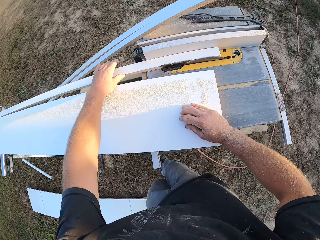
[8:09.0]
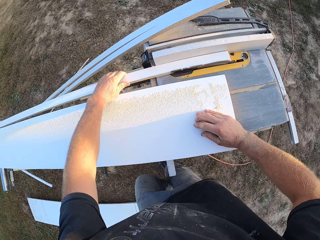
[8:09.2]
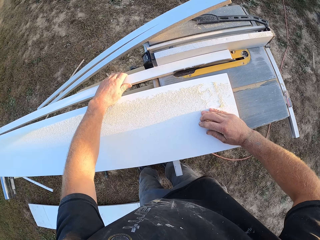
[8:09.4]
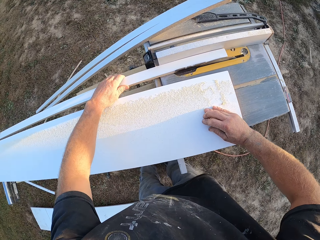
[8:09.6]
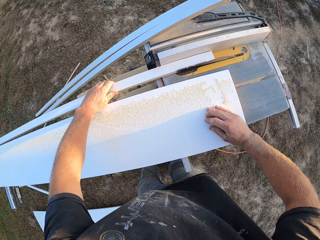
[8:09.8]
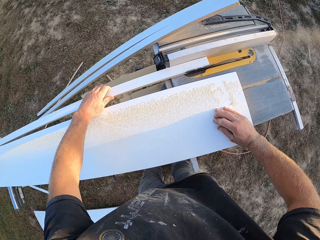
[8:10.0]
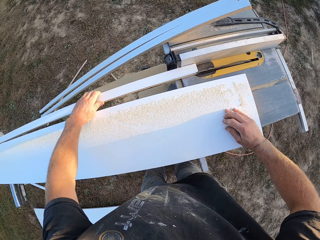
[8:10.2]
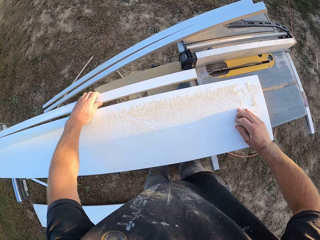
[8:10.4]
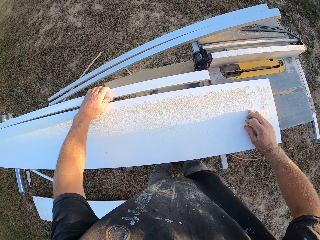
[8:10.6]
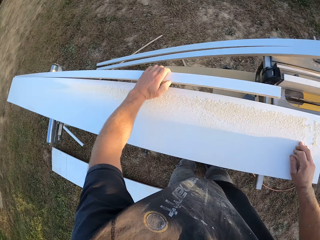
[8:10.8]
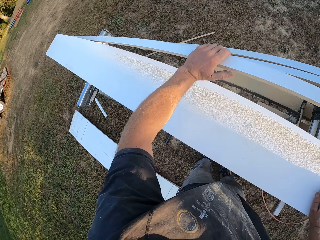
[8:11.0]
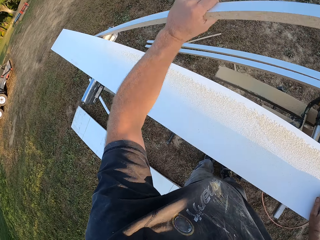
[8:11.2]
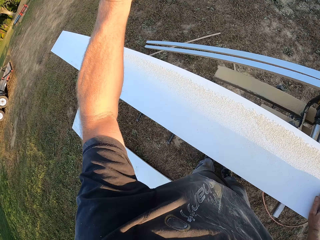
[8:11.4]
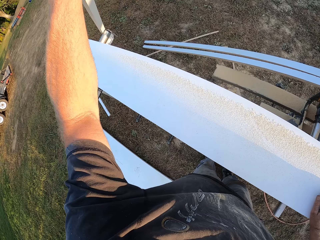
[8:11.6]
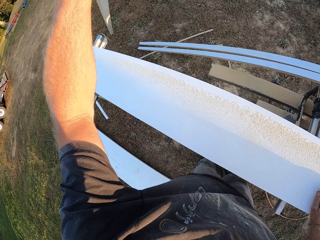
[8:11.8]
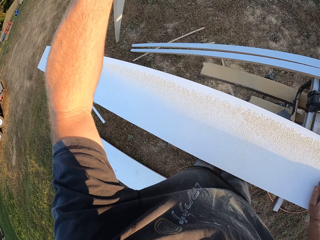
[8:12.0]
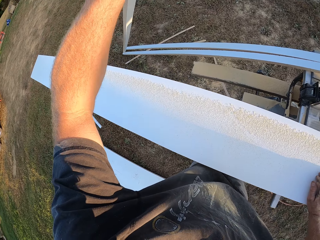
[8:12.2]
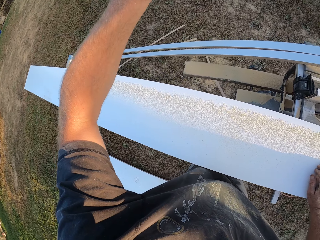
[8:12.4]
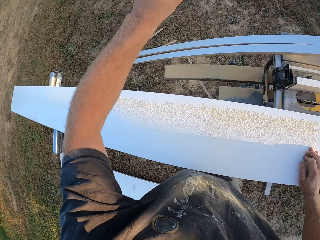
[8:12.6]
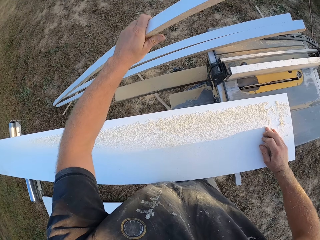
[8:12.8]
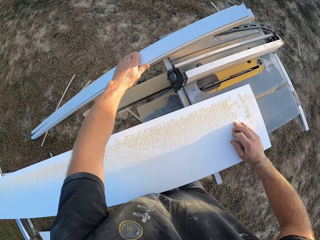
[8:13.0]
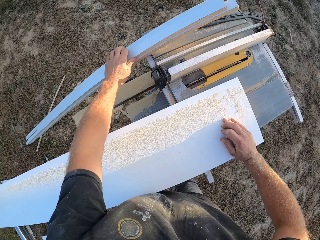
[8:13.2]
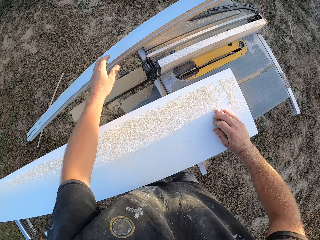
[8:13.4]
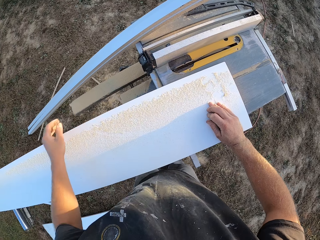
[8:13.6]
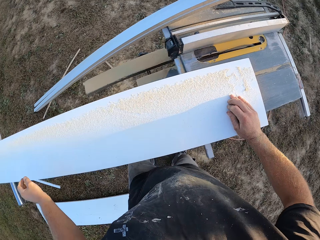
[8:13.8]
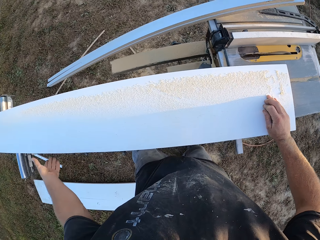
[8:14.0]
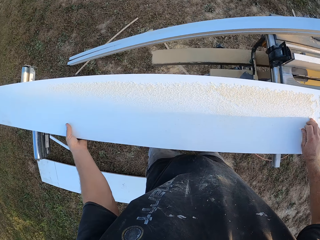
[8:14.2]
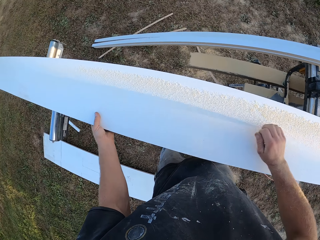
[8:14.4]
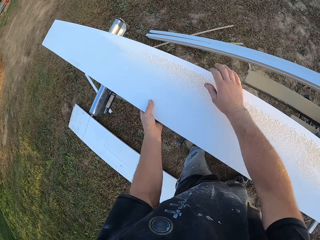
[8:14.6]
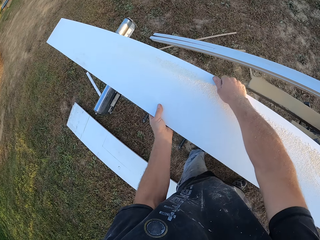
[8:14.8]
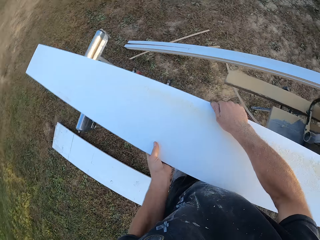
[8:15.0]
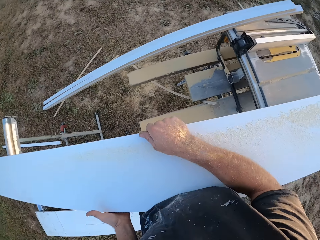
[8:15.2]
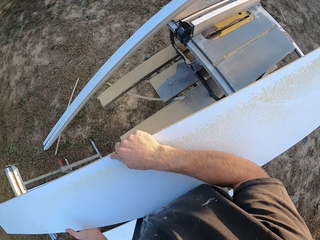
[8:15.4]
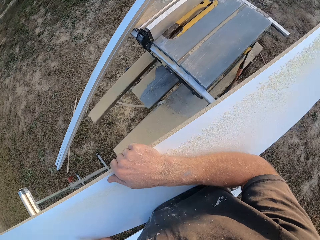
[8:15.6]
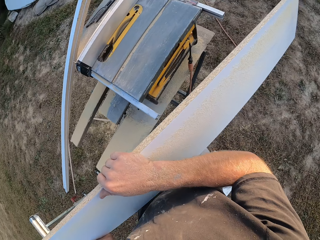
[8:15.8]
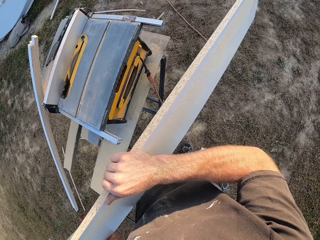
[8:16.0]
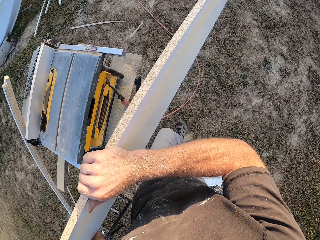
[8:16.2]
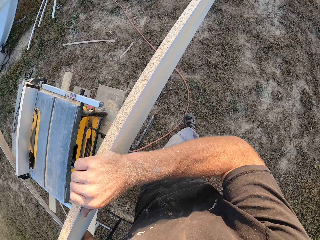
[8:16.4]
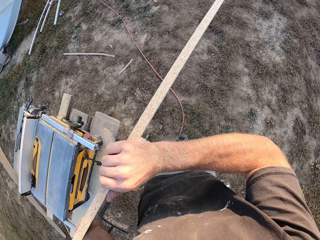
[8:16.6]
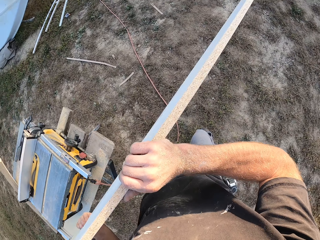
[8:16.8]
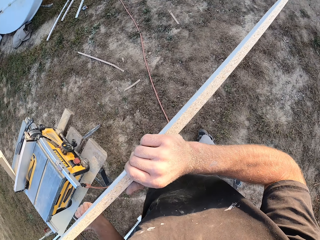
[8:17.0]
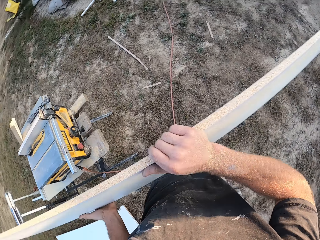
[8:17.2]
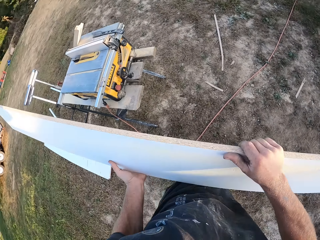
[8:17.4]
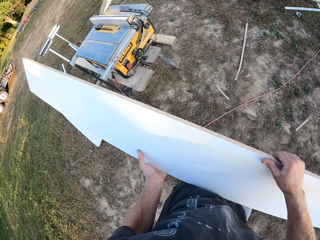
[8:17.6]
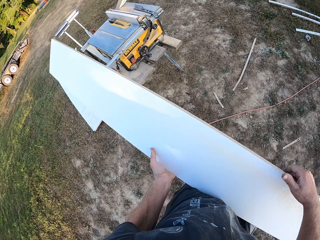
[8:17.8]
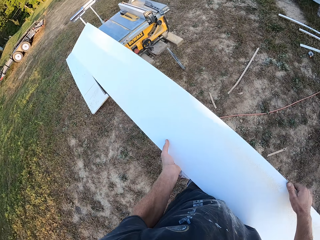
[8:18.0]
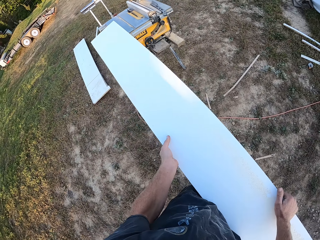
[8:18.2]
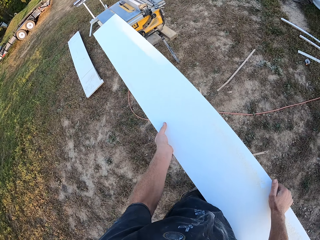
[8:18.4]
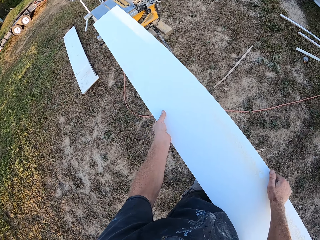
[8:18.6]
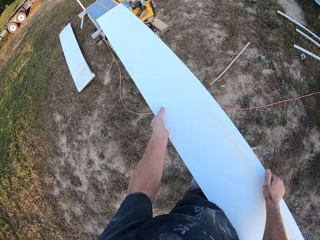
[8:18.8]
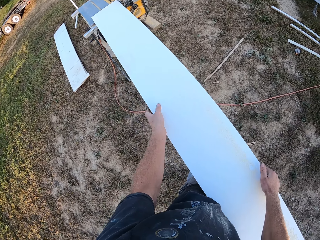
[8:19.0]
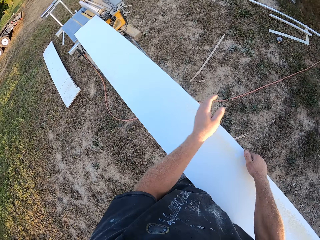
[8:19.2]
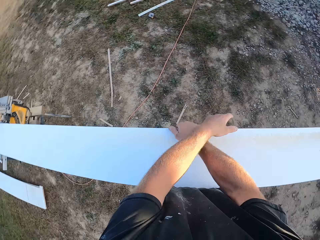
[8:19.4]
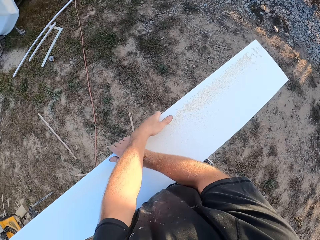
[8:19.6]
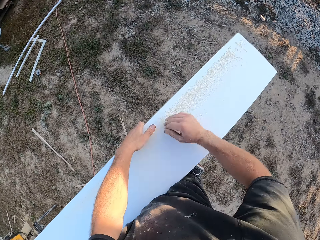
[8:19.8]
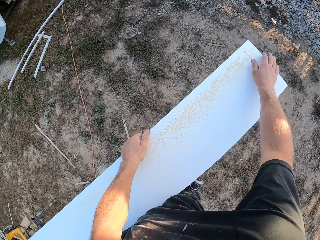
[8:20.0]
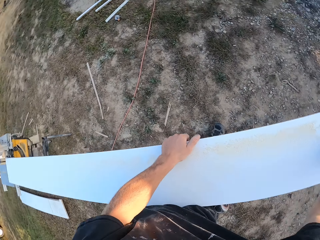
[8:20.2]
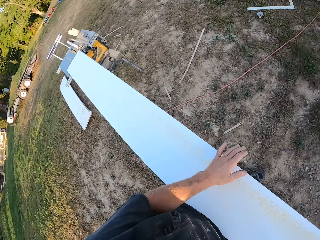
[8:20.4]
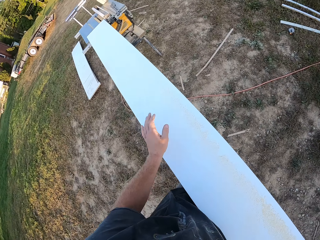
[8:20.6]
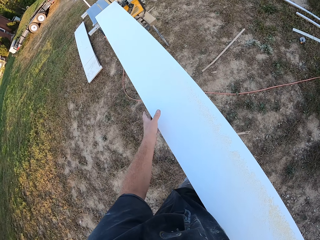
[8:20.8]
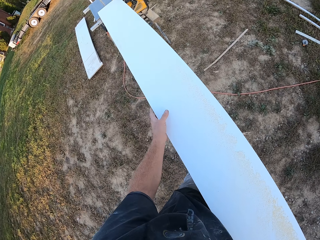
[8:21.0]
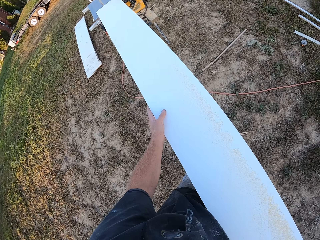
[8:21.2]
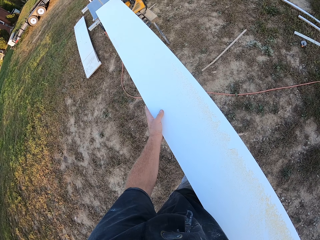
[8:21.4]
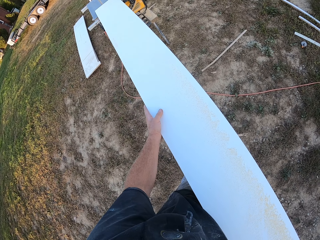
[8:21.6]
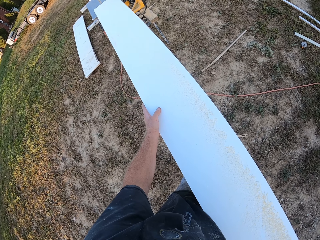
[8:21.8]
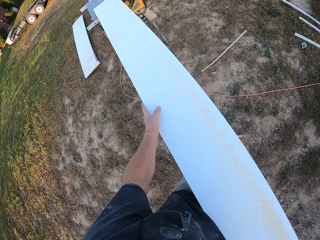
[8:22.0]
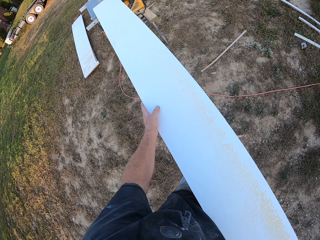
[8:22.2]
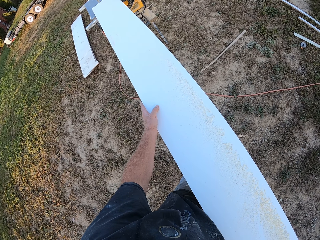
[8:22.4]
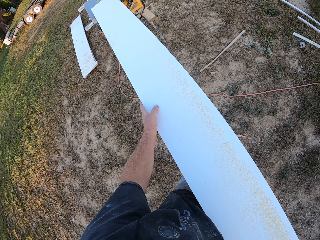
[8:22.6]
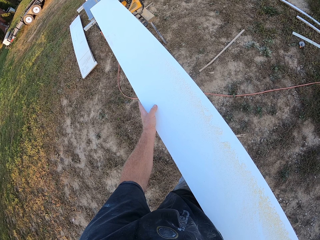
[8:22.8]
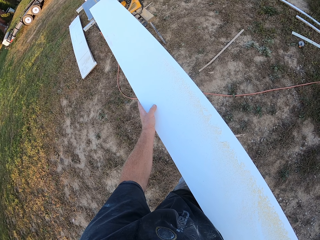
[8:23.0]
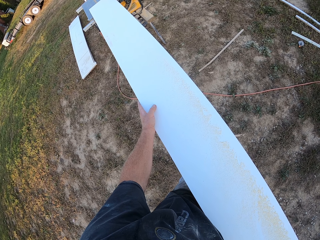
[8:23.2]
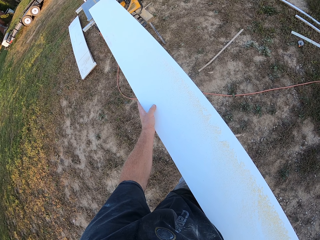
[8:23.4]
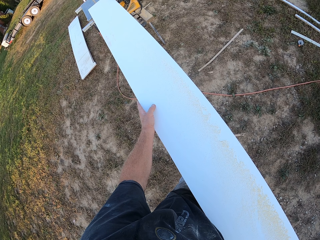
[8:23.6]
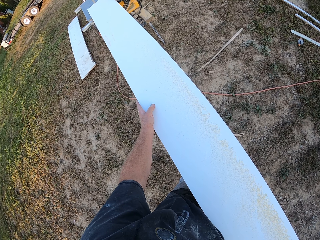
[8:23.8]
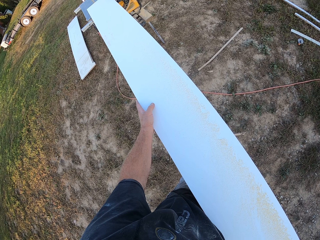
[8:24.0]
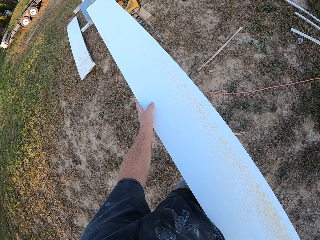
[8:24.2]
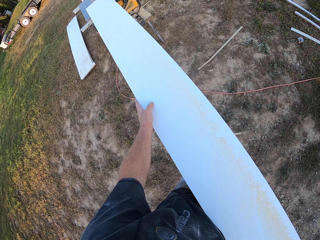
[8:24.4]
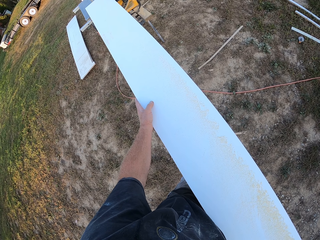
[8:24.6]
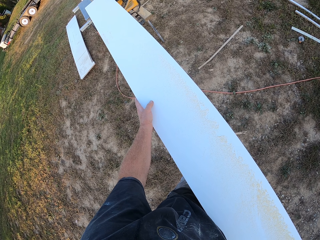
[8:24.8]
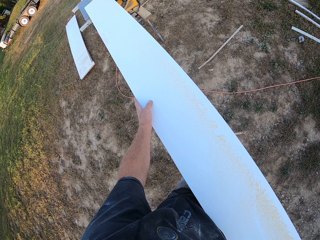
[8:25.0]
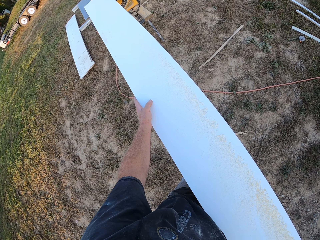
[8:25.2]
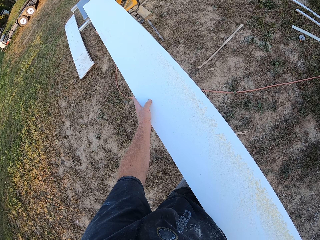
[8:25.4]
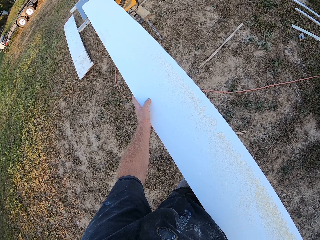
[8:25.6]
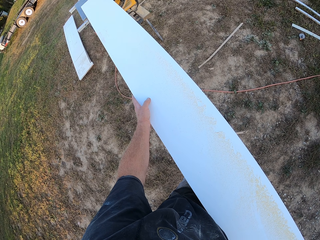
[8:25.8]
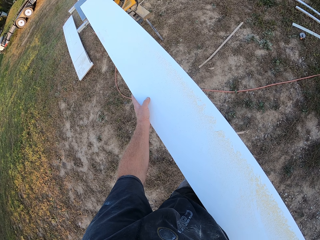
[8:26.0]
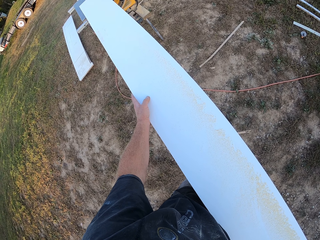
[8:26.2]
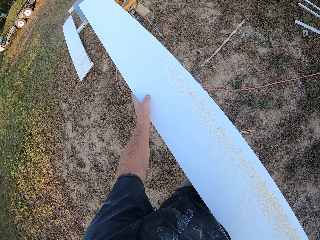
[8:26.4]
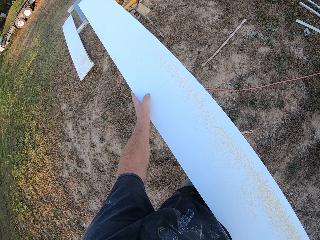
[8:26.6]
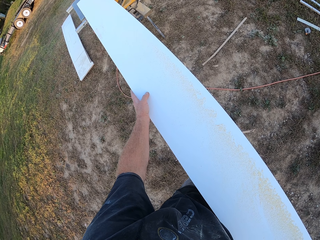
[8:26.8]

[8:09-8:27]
The camera wearer picks up the piece of wood. They put the piece of wood aside. They carry the slab of wood. They walk around the compound. They place the slab of wood on the table saw machine. They cut the wood with the table saw machine.

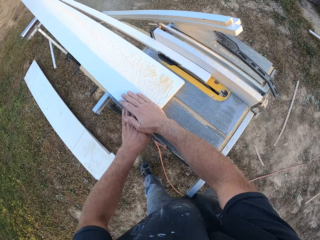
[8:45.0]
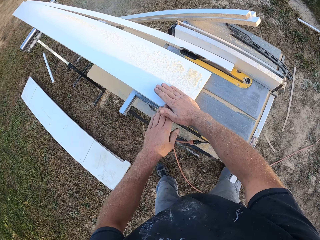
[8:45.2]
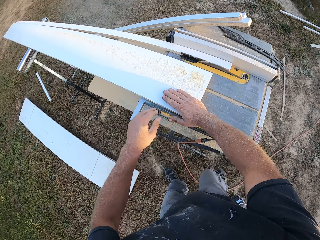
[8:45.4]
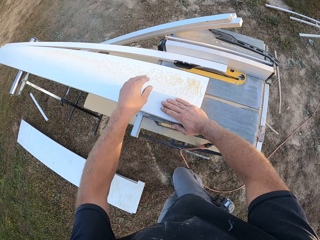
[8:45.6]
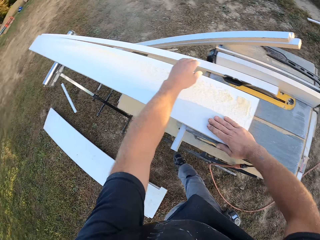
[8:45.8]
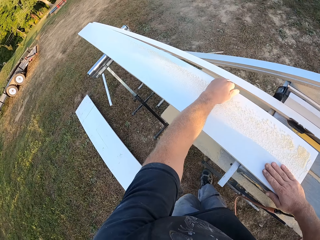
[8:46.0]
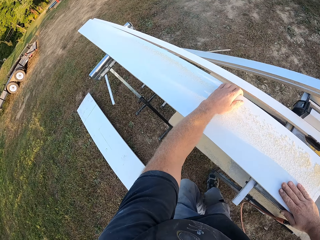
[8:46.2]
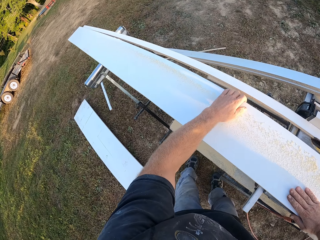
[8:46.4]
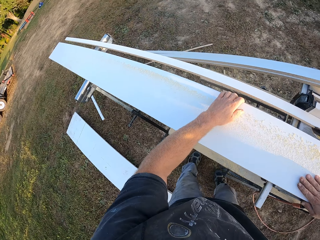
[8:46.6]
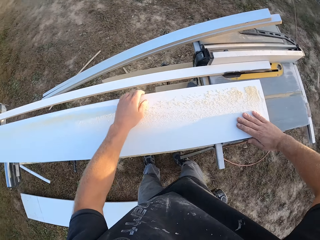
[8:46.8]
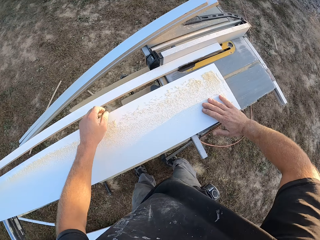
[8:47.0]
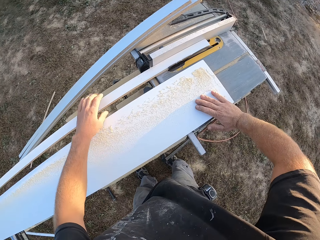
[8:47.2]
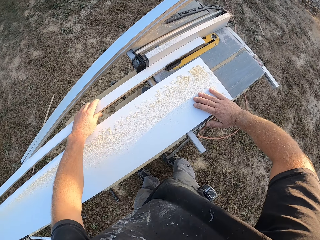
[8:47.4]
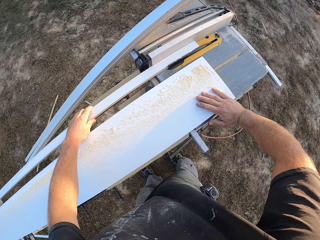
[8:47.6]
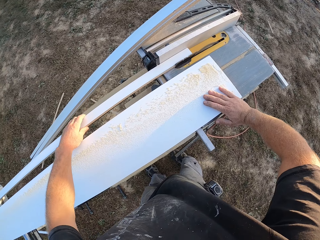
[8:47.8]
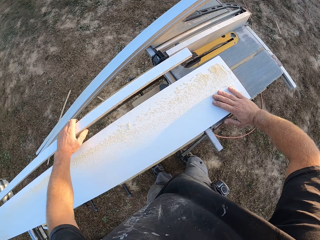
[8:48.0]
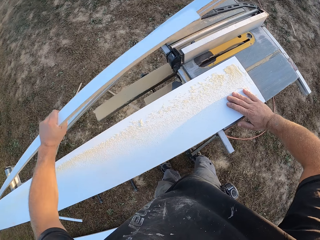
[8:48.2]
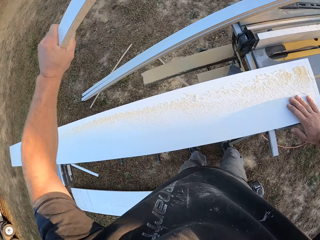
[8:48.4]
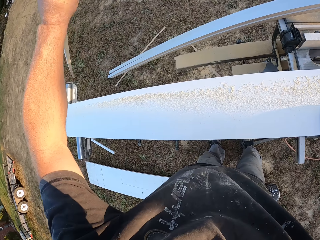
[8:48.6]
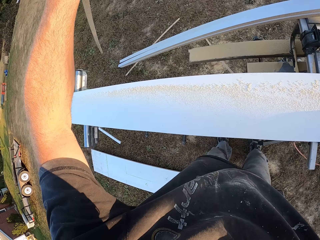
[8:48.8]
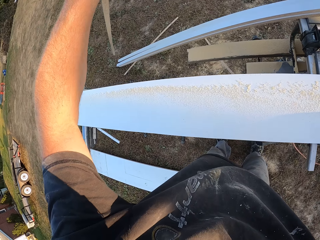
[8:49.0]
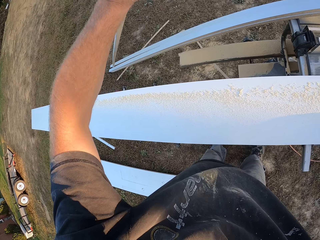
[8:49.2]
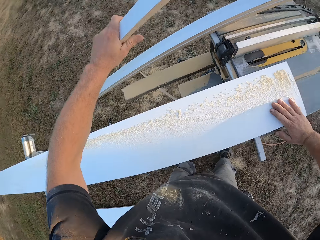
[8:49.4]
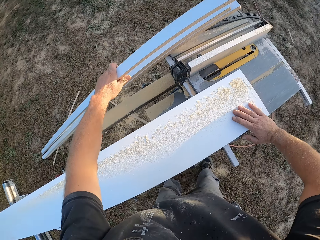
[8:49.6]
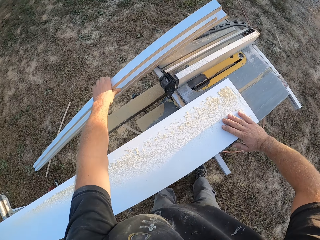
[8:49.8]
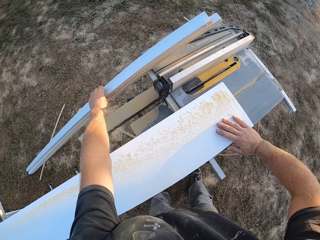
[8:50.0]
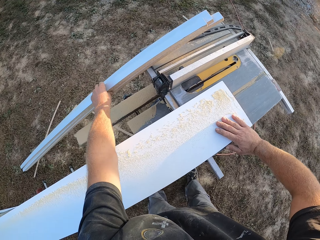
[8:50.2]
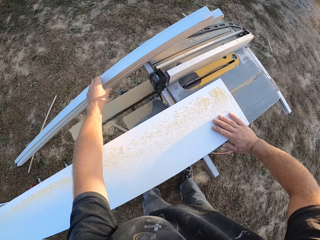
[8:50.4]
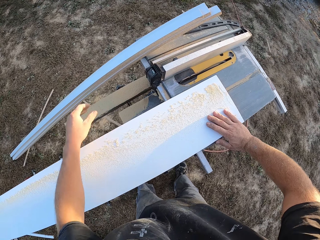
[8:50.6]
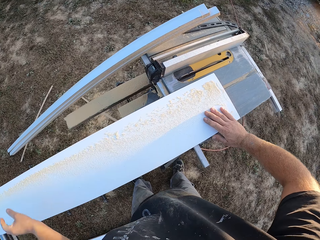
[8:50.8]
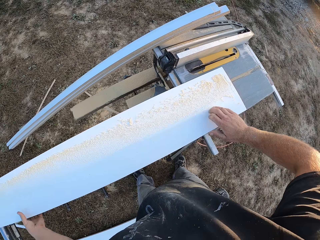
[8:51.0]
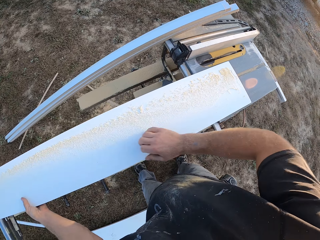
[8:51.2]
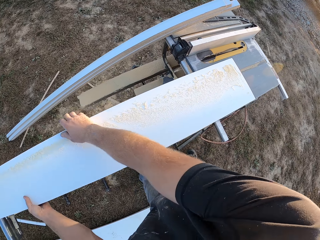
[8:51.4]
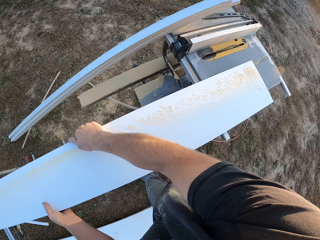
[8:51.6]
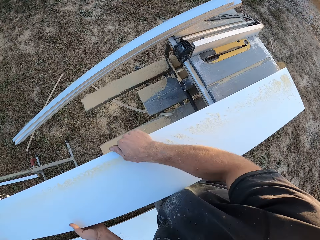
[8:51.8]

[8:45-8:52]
The camera wearer picks up the piece of wood. They put the piece of wood aside.
